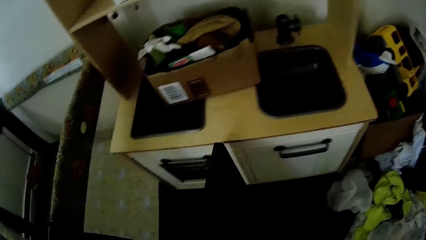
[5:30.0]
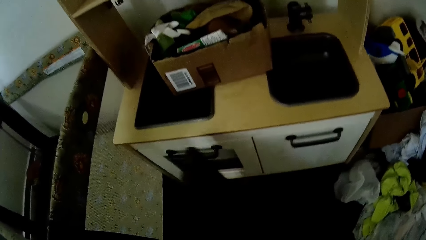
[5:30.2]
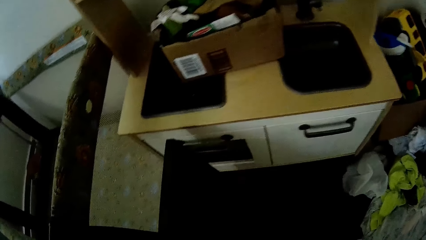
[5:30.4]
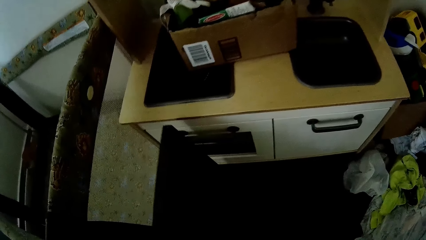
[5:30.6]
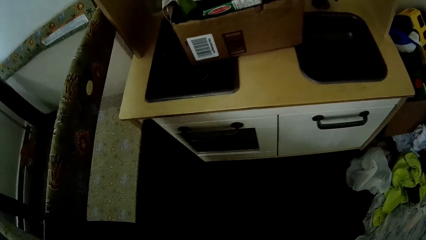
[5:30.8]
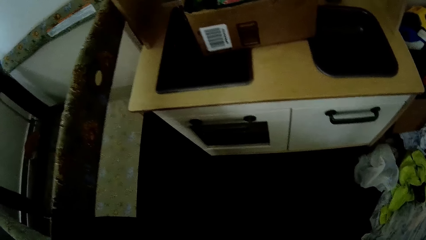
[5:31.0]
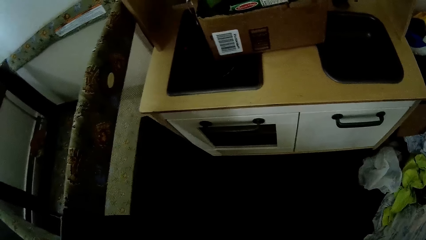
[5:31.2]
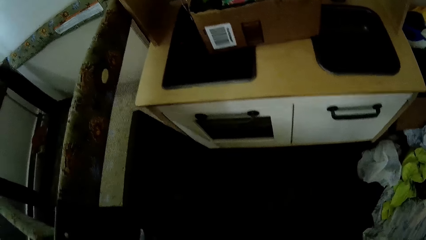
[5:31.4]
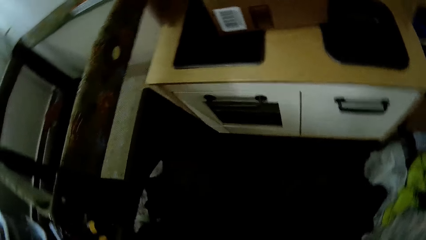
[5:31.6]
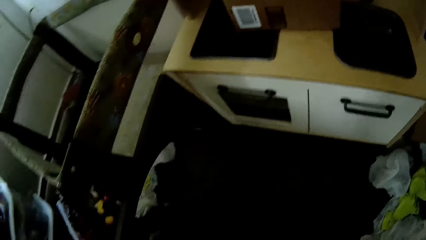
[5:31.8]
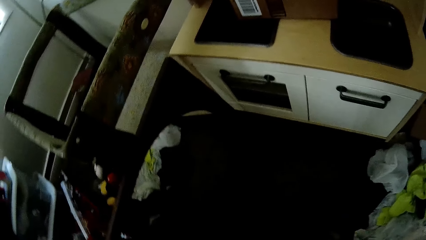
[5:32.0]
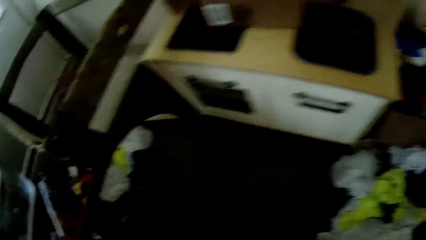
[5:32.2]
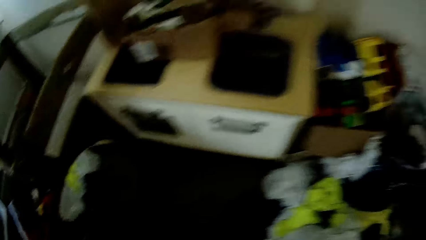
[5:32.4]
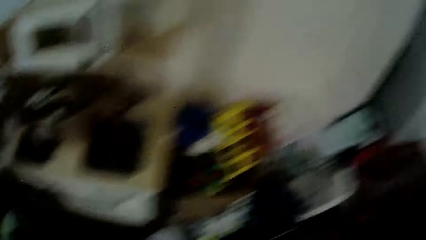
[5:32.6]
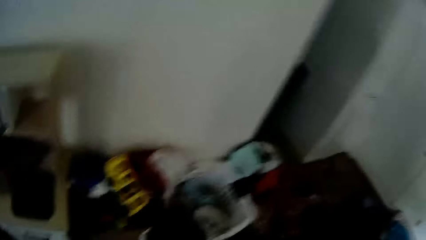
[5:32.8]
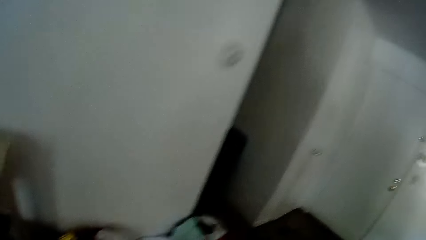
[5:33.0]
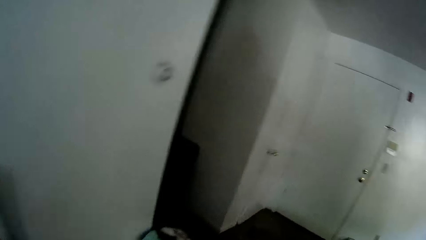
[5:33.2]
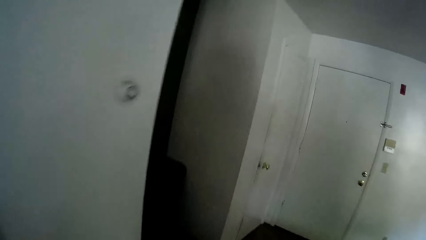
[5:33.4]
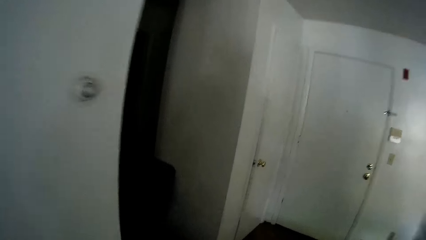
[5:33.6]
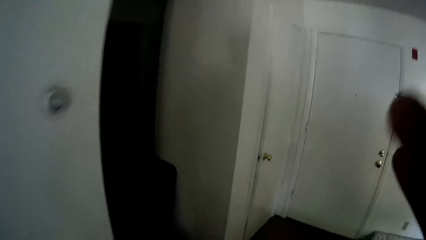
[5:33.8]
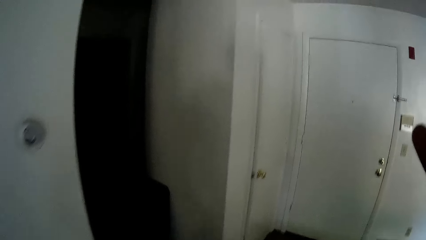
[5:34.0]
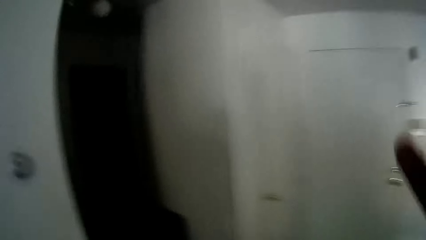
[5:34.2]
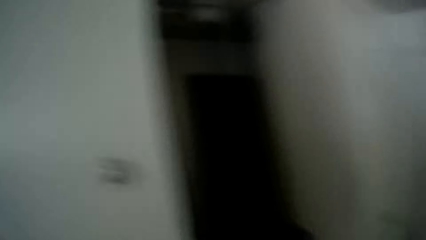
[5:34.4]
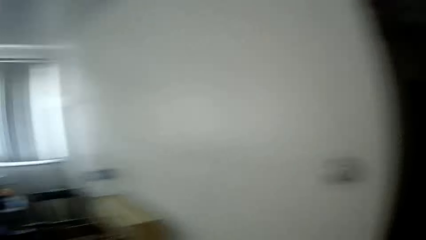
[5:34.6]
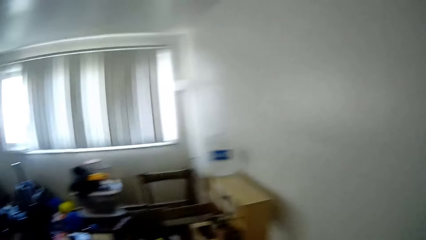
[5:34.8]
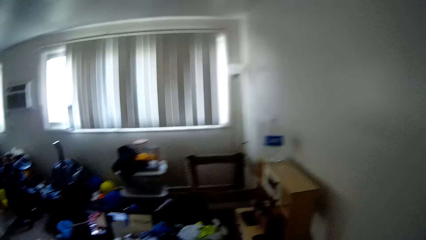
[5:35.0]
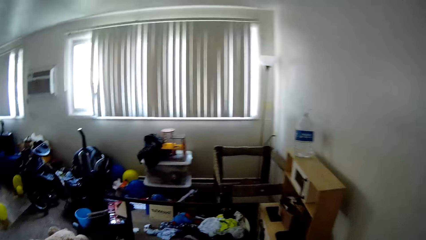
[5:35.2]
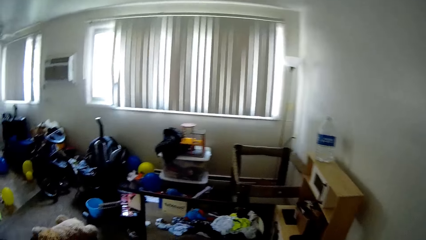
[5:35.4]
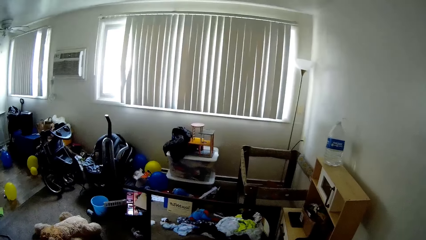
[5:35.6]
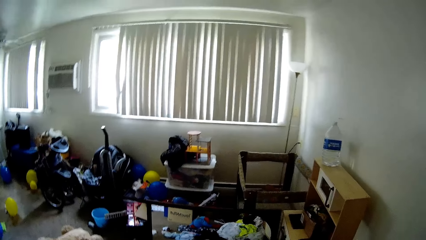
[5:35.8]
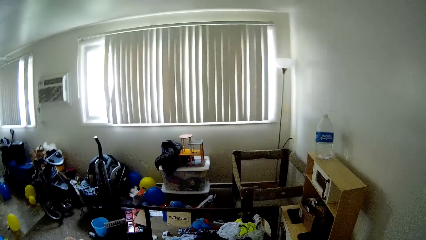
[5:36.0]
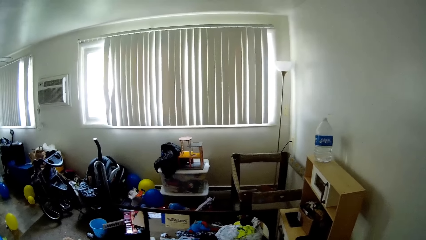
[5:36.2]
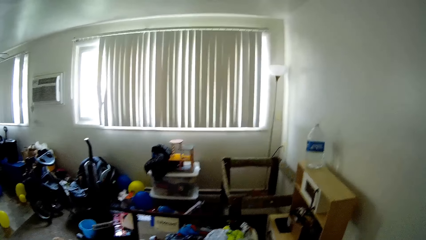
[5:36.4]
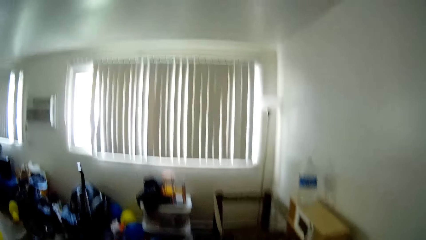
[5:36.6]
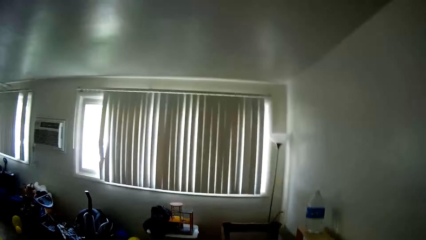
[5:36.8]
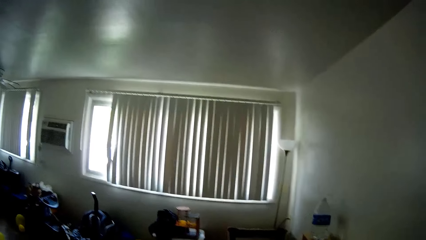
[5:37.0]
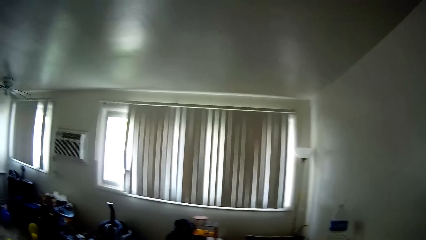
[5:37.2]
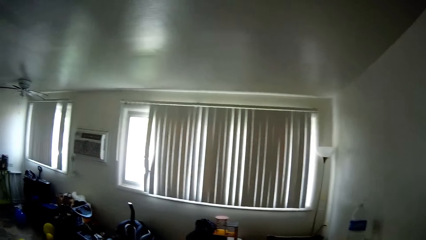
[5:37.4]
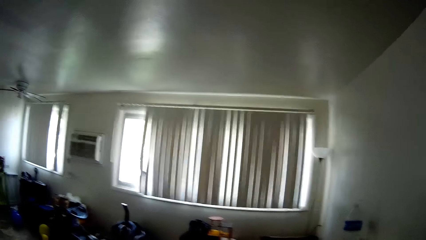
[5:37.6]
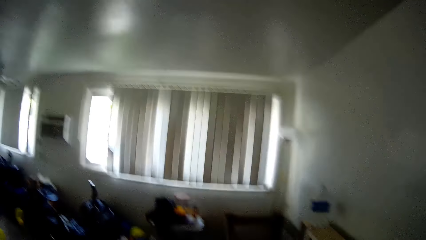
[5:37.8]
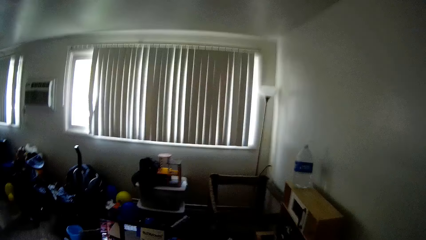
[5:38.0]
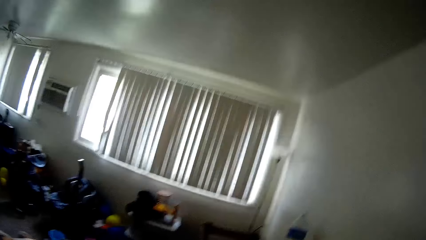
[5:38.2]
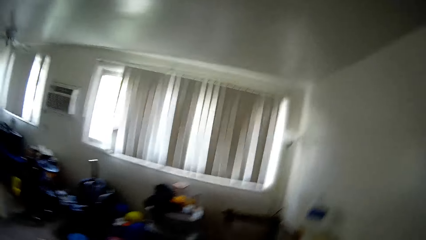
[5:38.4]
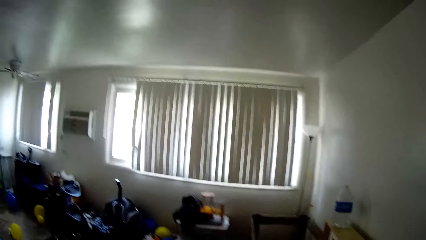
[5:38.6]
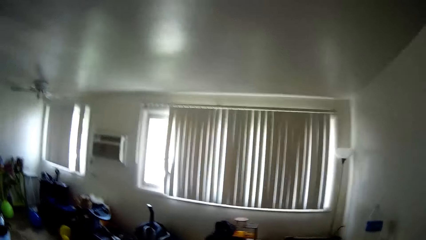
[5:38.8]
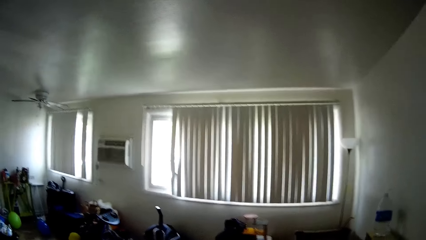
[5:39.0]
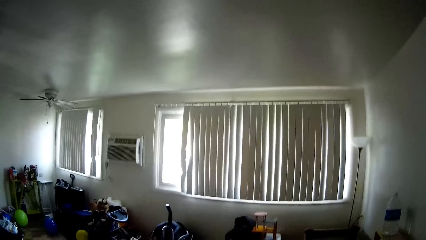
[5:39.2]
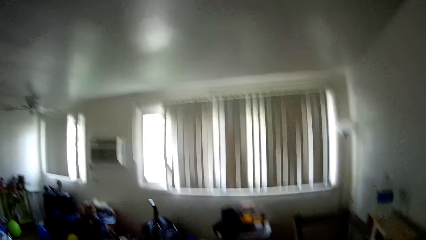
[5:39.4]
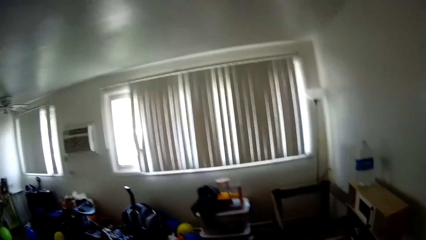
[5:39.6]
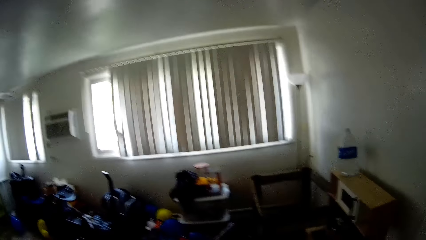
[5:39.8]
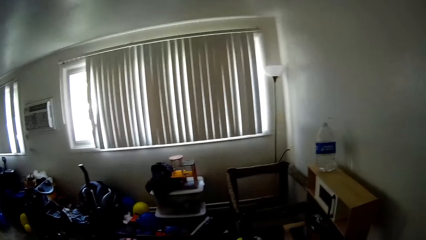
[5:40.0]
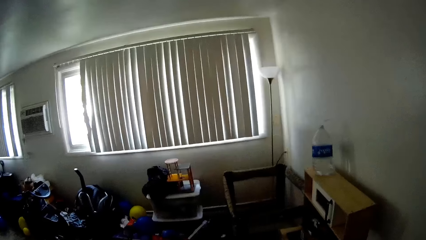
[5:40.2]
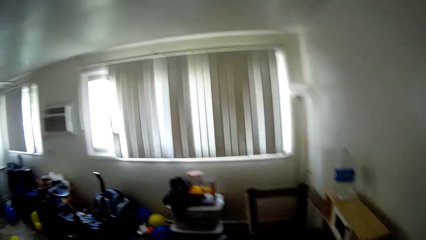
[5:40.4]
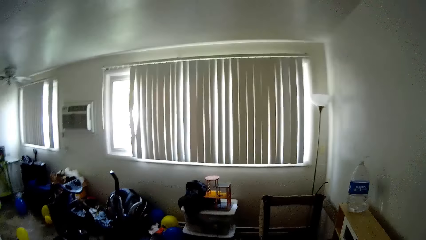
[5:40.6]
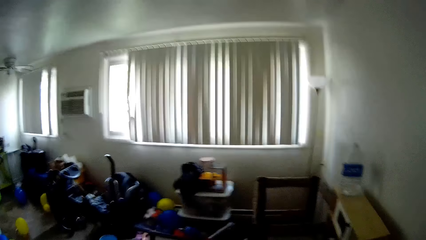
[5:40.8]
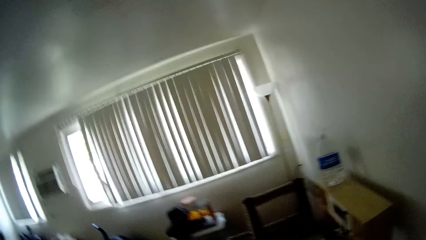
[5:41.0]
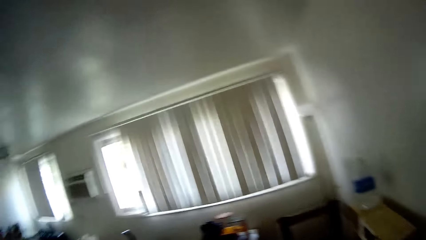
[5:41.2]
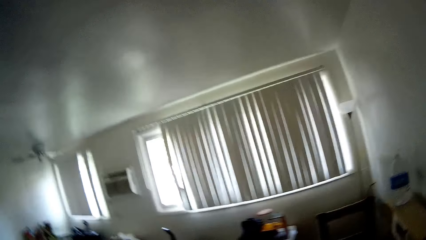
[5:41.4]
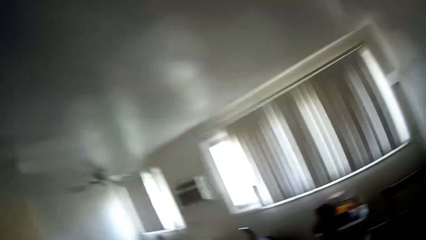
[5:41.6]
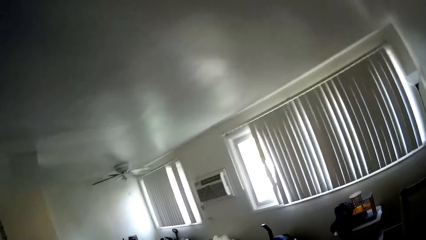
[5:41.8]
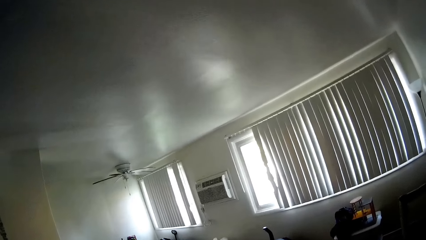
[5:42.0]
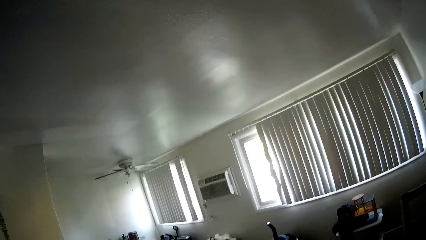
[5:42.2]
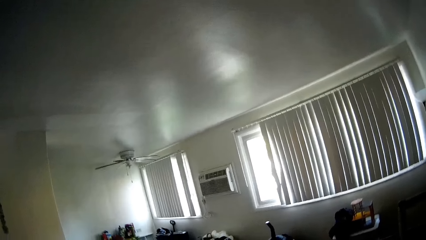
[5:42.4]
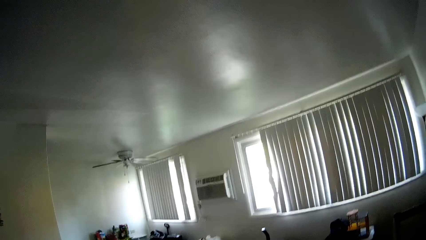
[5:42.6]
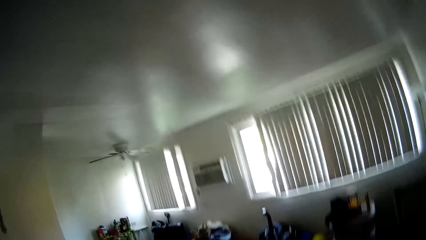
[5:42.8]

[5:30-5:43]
The camera wearer shifts a wooden board with her right hand. She touches her face with her right hand. She looks around.

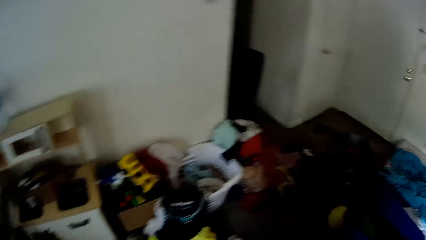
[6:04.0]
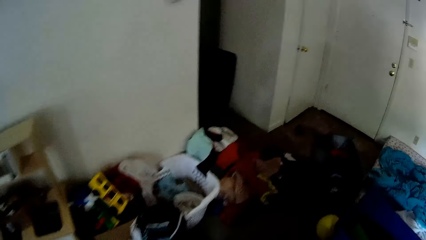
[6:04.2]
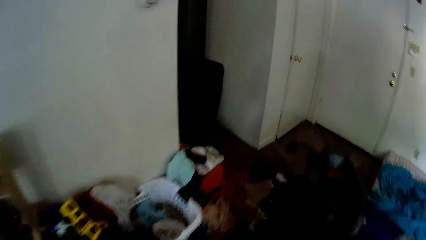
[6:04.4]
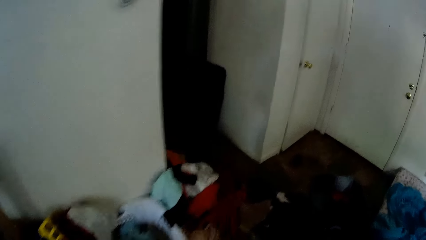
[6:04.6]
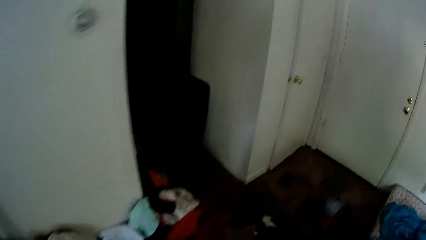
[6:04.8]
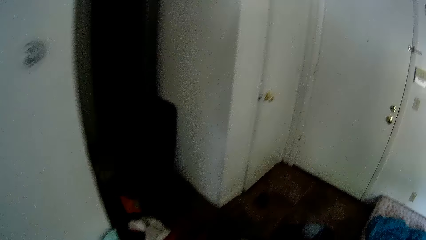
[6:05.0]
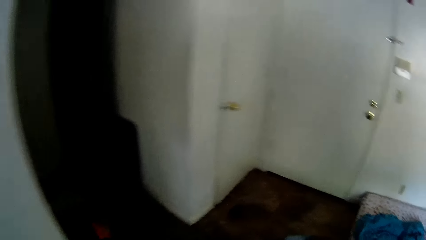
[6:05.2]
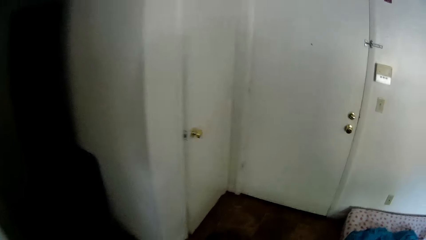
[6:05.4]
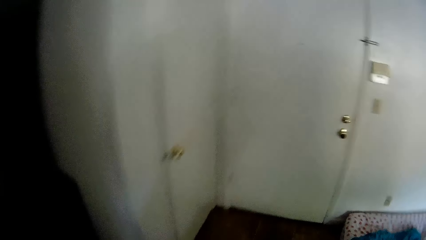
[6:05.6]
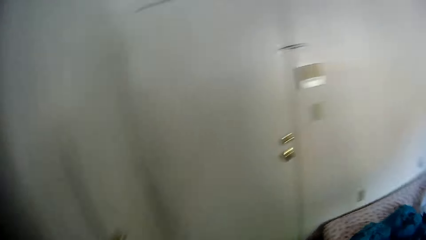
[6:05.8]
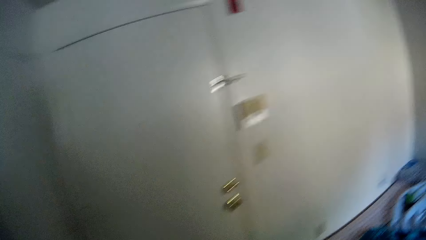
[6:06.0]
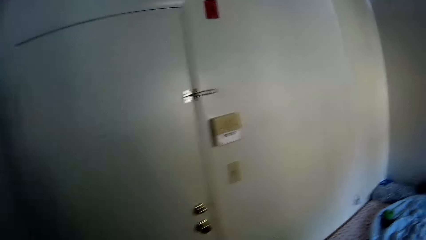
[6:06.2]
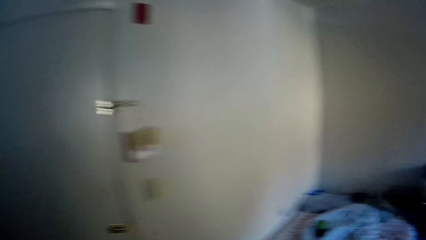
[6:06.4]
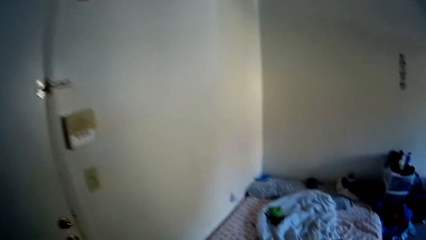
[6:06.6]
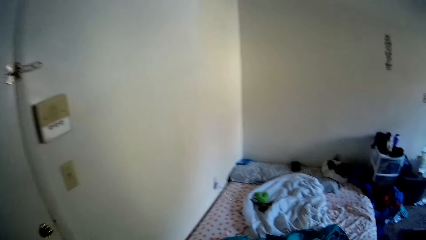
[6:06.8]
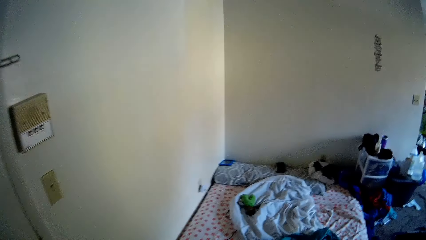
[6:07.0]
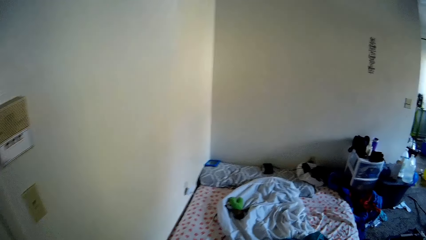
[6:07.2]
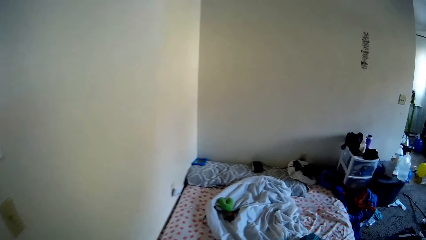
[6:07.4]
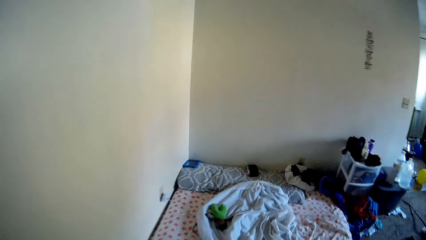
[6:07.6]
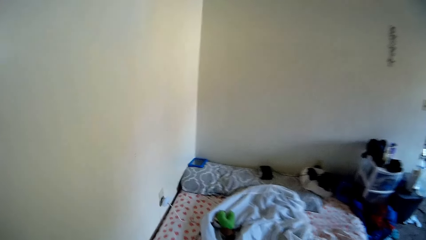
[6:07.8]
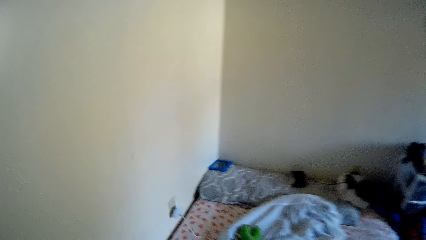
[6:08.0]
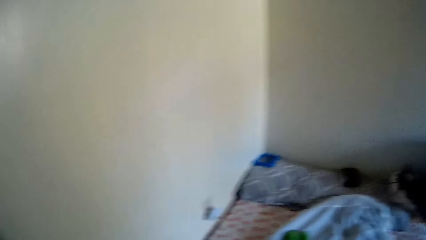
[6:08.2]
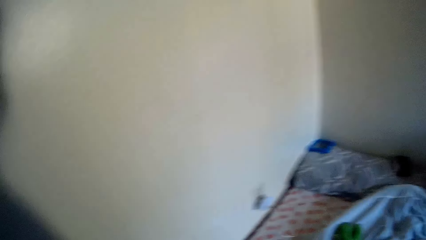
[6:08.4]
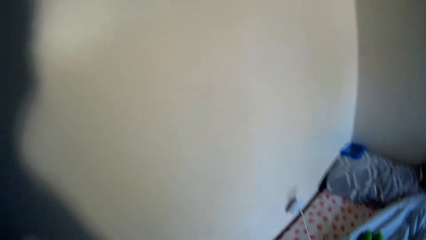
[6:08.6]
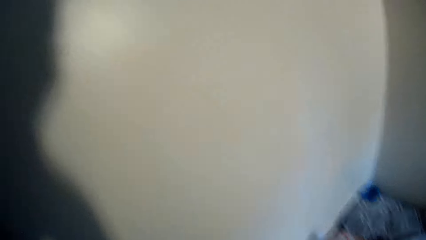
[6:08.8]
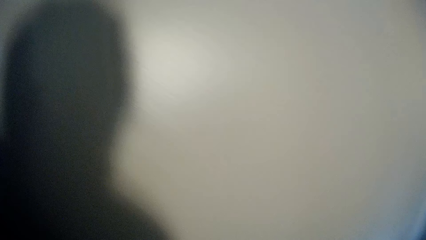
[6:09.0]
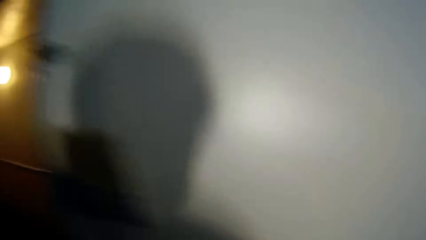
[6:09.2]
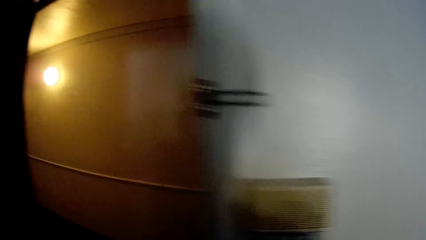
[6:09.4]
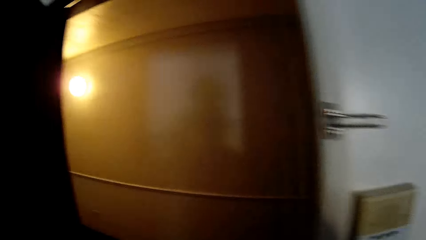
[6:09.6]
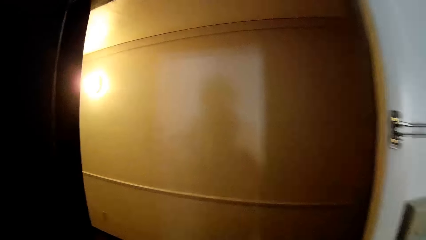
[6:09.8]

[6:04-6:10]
The camera wearer walks.
